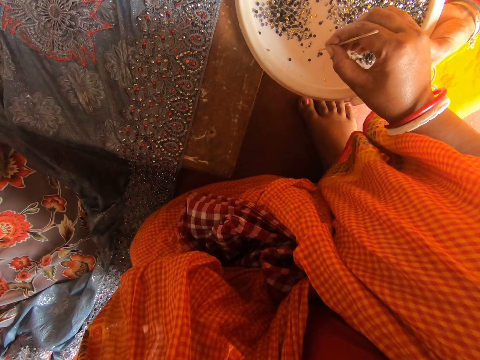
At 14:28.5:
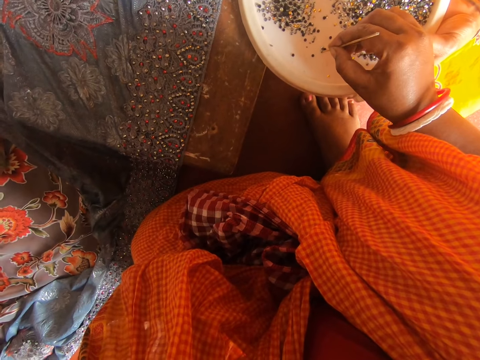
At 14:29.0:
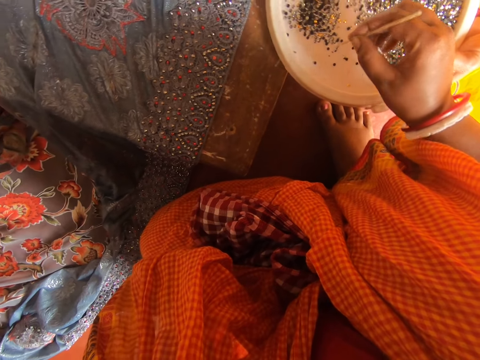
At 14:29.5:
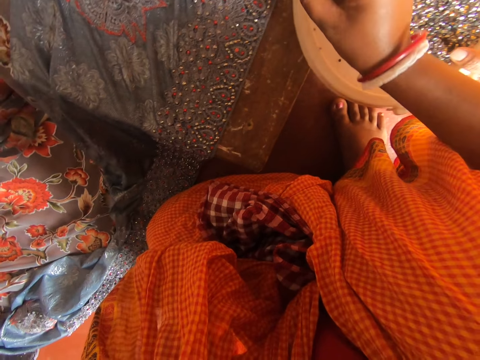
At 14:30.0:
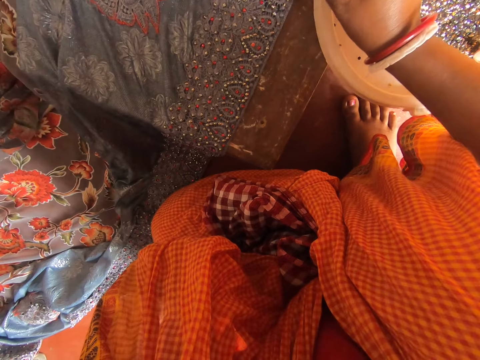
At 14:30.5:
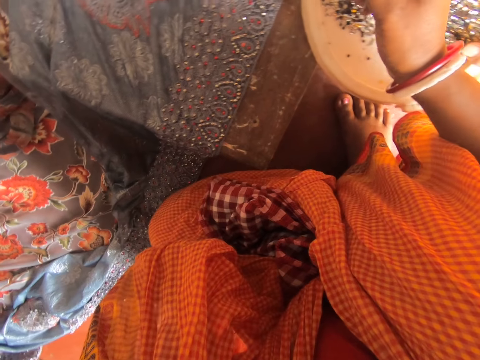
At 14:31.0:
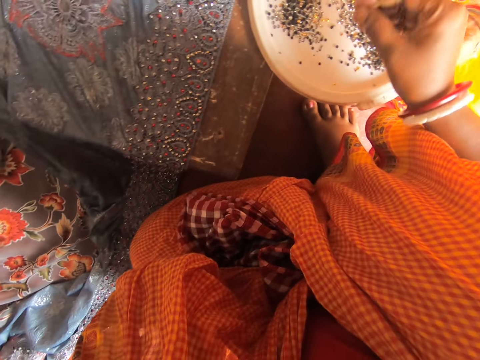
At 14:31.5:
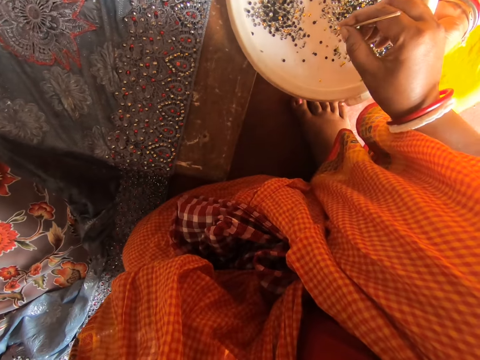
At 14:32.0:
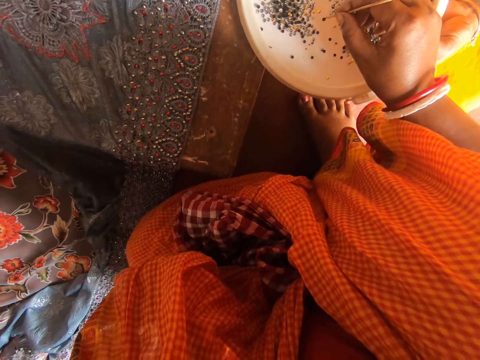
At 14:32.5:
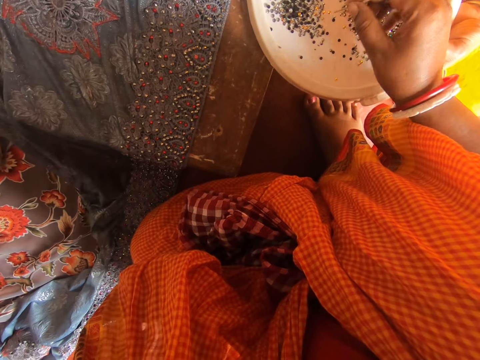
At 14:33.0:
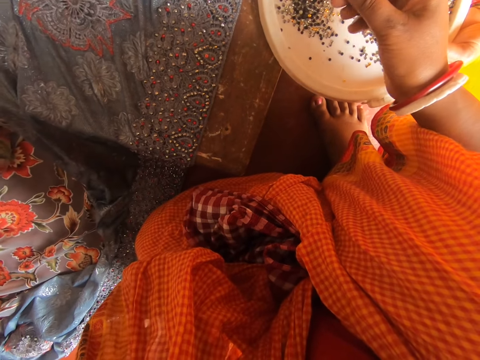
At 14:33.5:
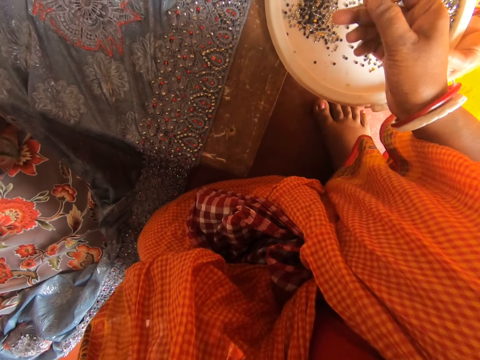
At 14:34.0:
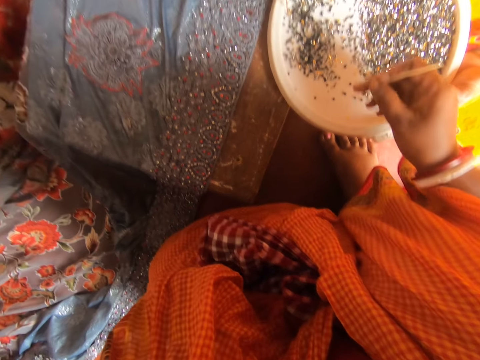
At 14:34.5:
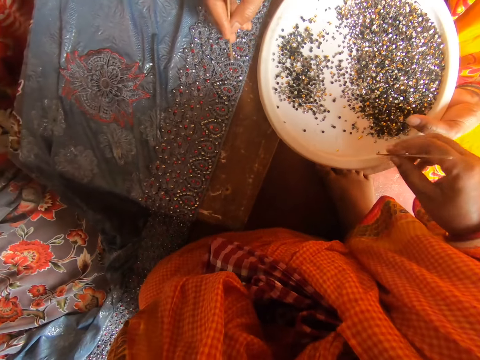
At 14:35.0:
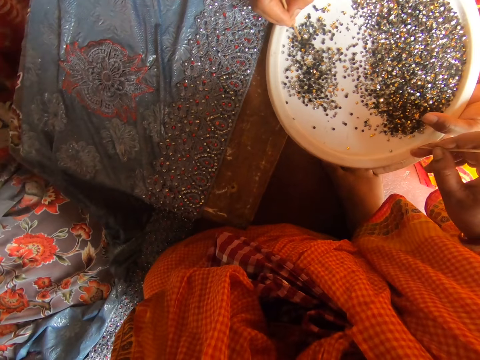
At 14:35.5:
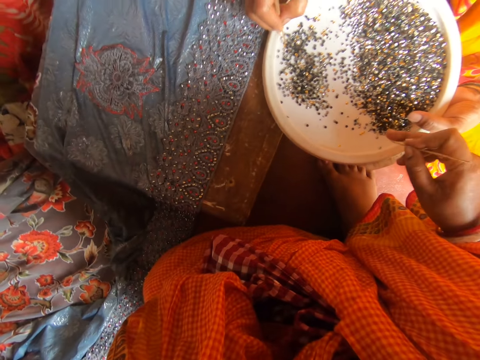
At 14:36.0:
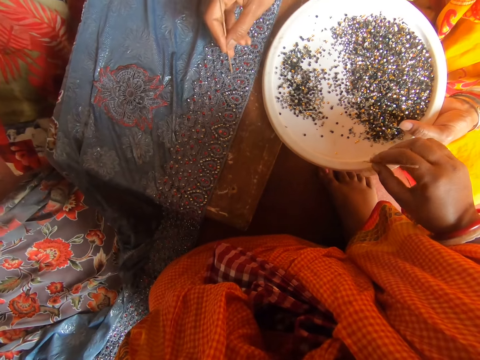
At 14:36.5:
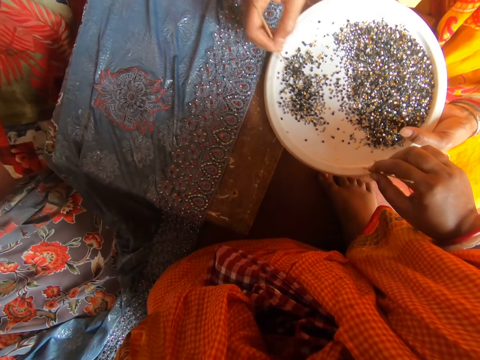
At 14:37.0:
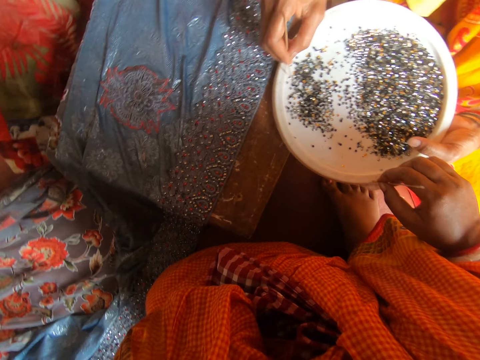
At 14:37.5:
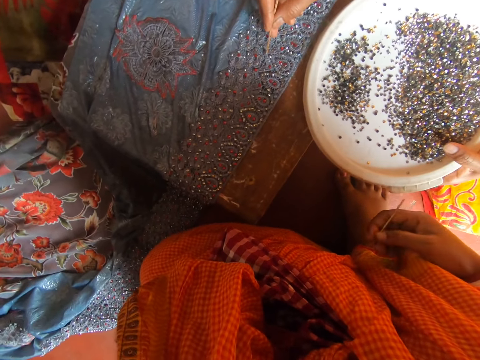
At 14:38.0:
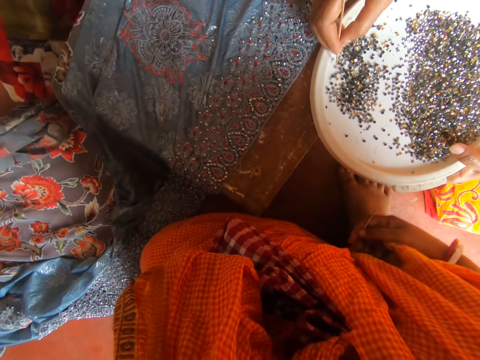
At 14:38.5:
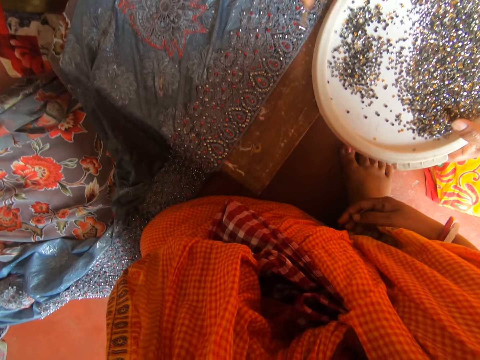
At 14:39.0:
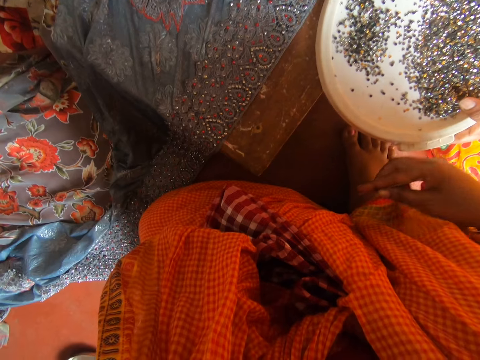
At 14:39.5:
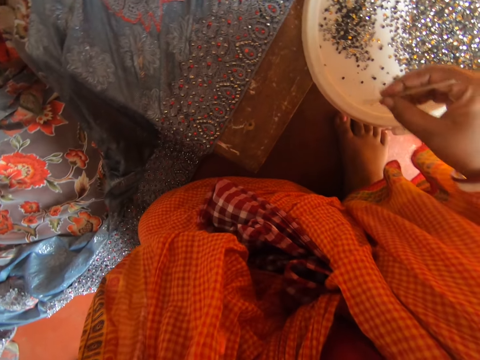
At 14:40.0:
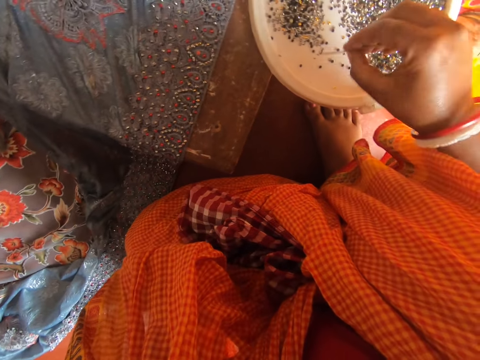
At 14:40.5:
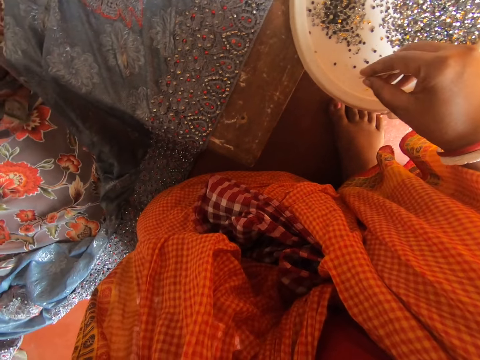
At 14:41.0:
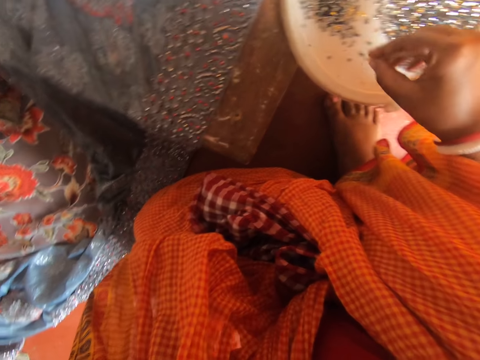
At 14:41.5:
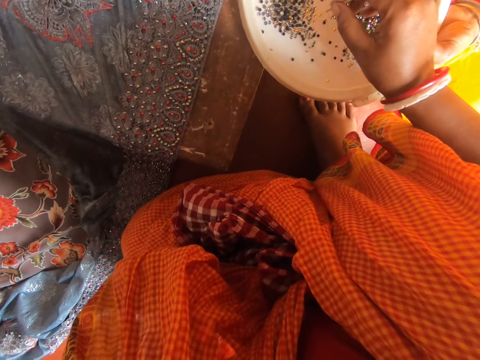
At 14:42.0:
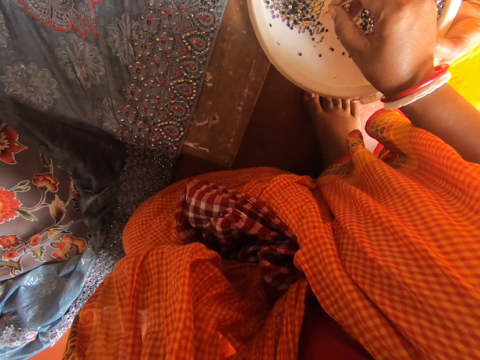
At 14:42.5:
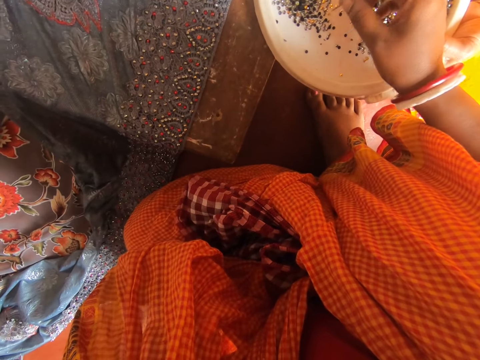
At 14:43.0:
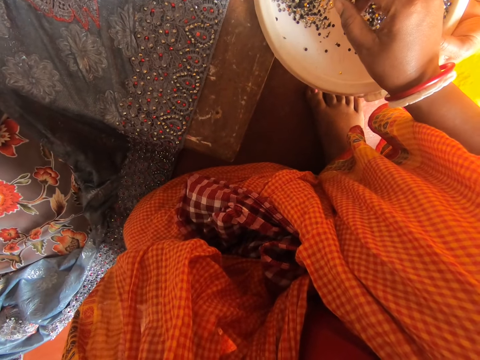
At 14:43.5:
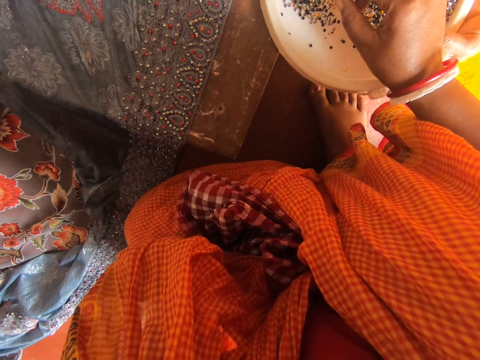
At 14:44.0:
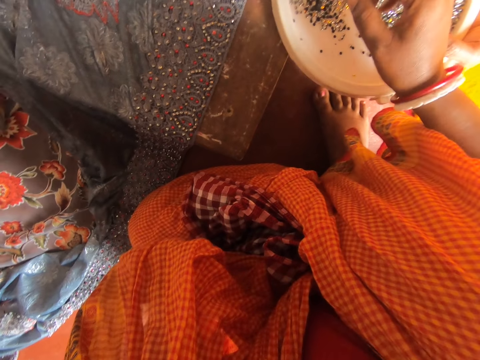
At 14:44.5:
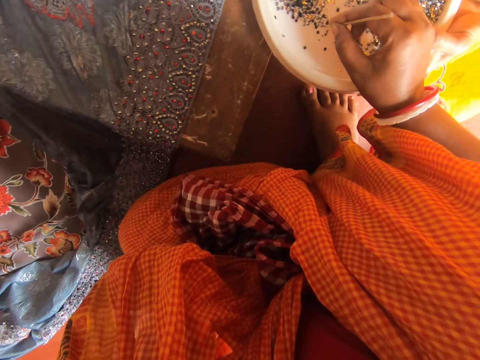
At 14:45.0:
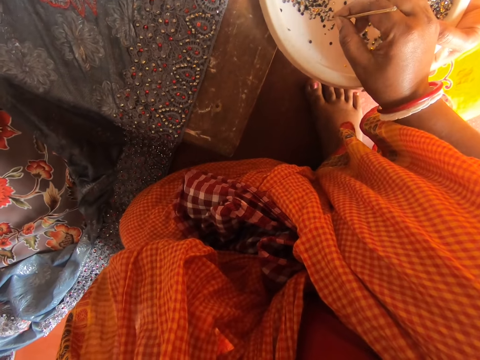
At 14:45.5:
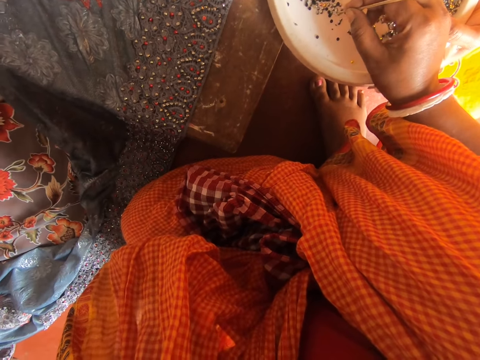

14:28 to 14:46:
The camera wearer picks up the bead with the needle, places the bead on the saree with the needle, and picks up the bead with the needle. A woman places the bead on the saree with the needle, picks up the bead with the needle, and places the bead on the saree with the needle. The camera wearer talks to the woman. The woman picks up the bead with the needle, places the bead on the saree with the needle, picks up the bead with the needle, and places the bead on the saree with the needle. The camera wearer talks to the woman. They place the crochet stick on the tray. They pick up the bead with the needle.

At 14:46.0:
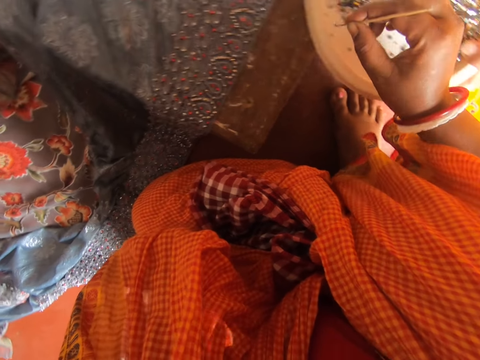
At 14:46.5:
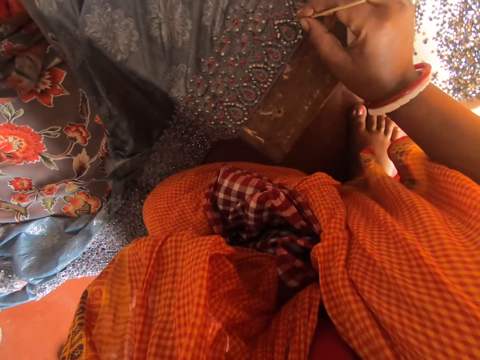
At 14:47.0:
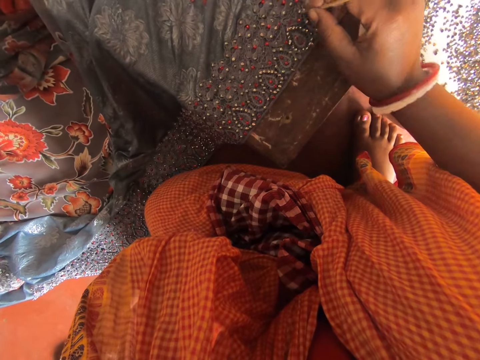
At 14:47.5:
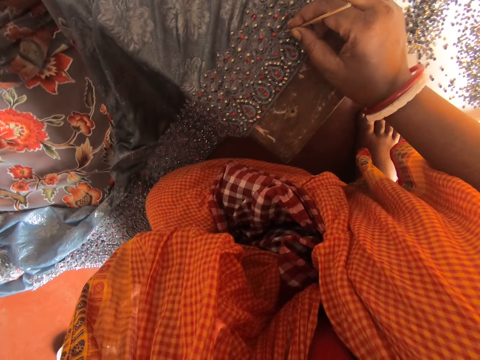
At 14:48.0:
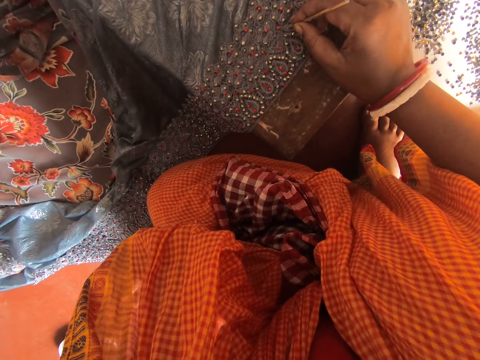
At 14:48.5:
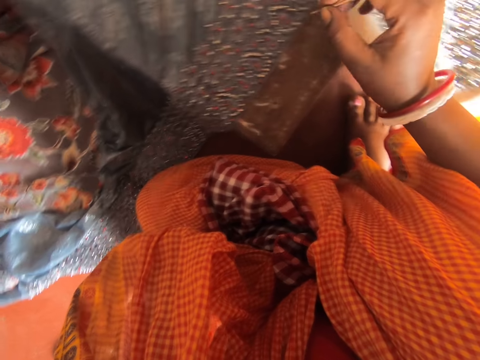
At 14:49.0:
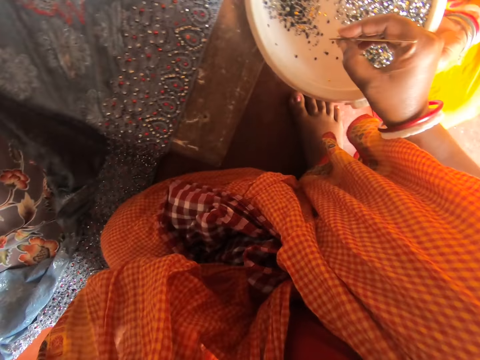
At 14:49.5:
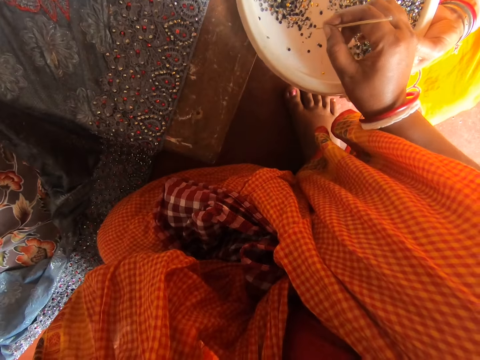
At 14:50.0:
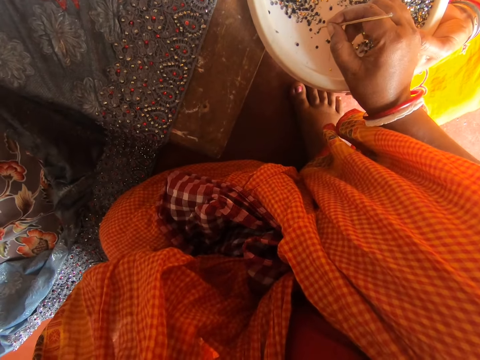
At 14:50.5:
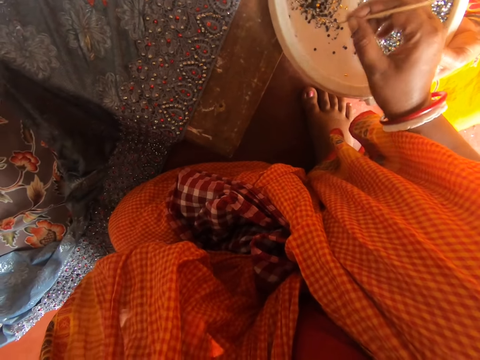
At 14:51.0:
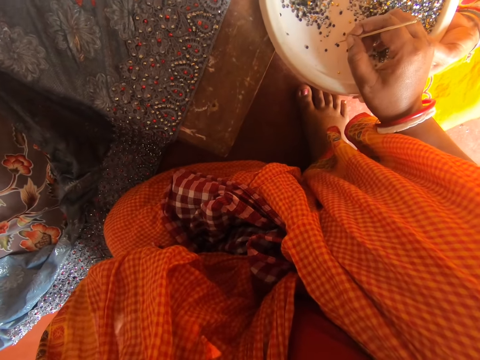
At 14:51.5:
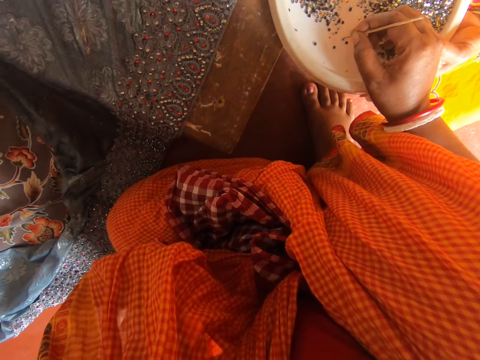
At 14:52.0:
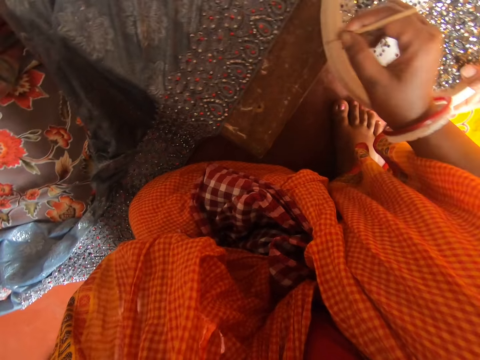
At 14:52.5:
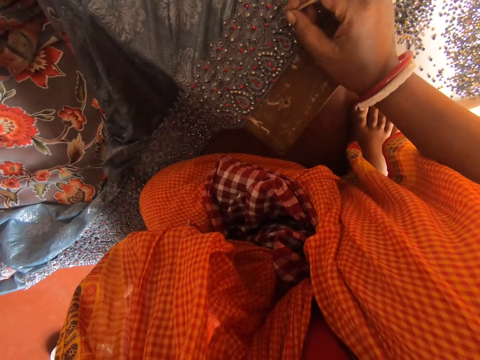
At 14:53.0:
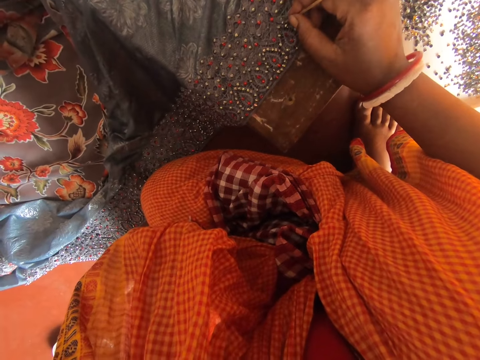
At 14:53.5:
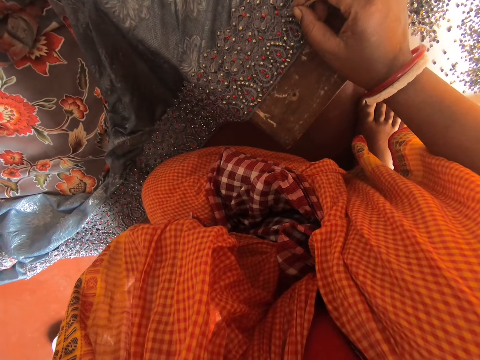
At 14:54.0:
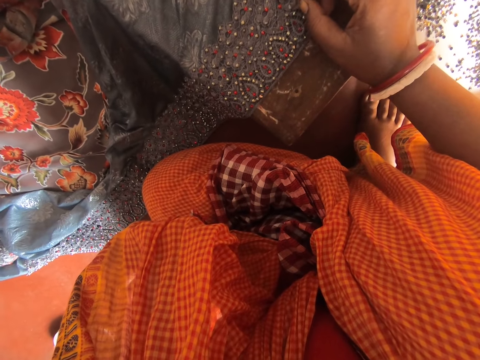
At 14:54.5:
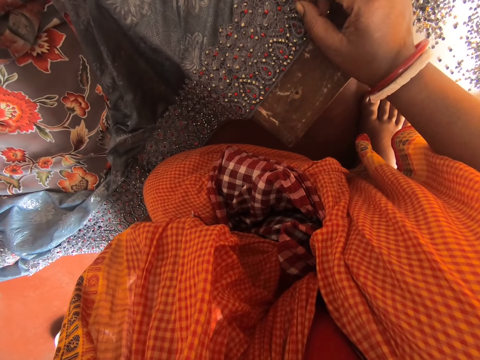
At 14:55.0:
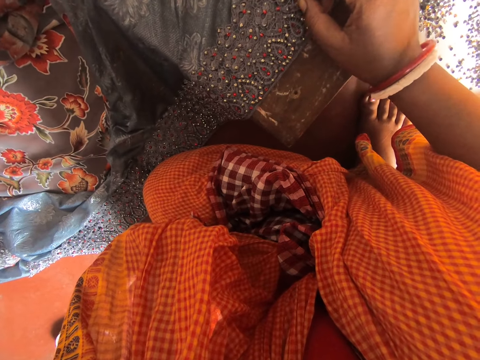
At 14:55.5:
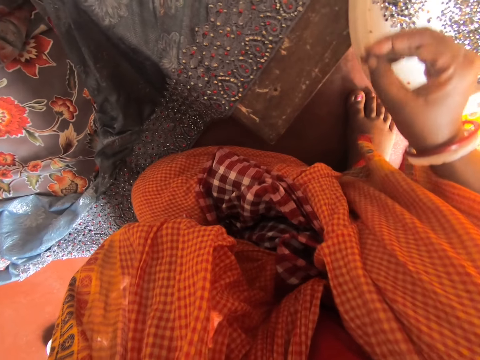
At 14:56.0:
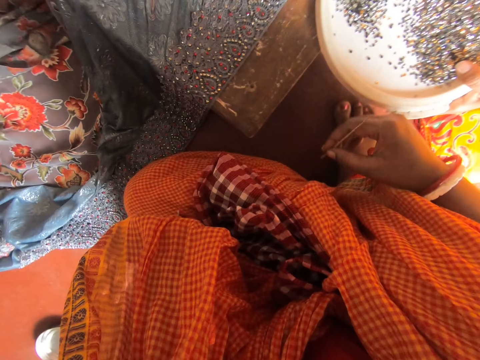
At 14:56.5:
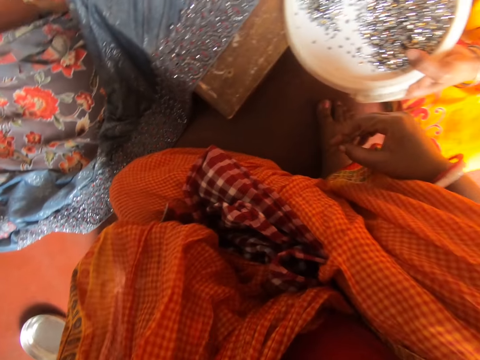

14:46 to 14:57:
The camera wearer talks to a woman. They place the bead on the saree with the needle. They talk to the woman. They pick up the bead with the needle. They place the bead on the saree with the needle. The woman talks to the camera wearer.
